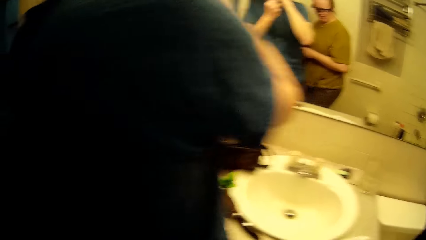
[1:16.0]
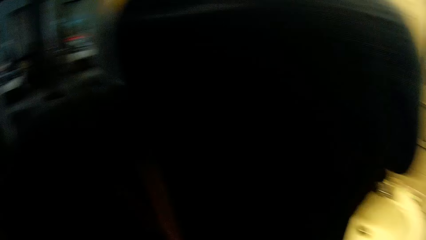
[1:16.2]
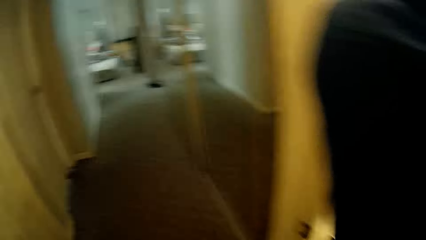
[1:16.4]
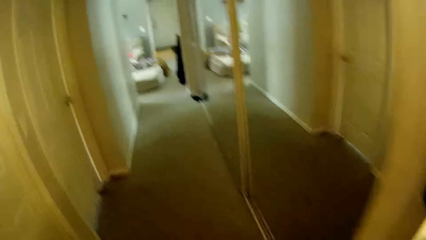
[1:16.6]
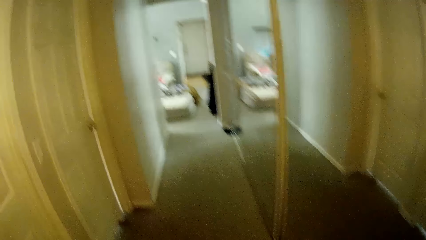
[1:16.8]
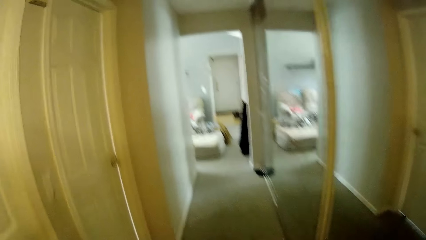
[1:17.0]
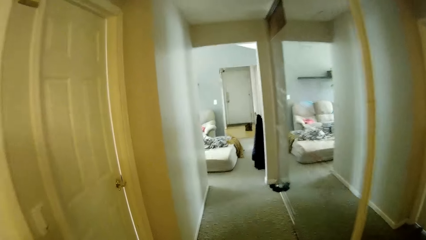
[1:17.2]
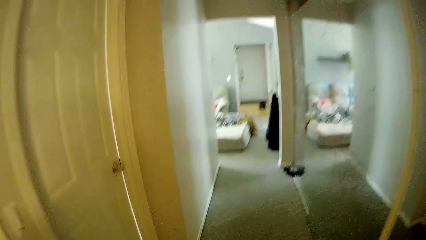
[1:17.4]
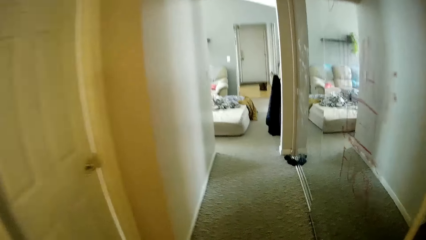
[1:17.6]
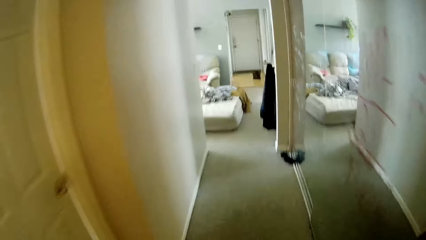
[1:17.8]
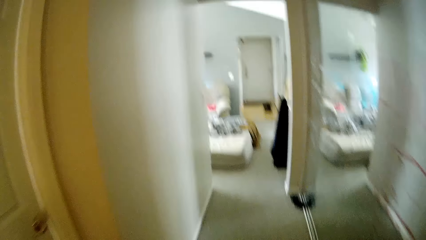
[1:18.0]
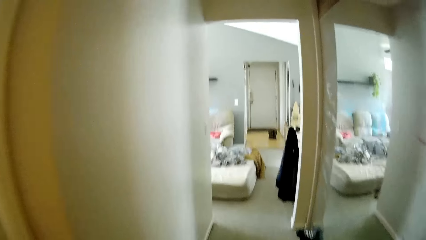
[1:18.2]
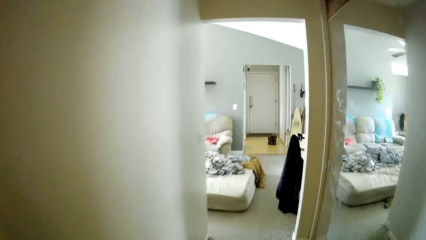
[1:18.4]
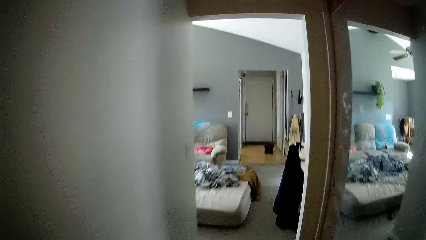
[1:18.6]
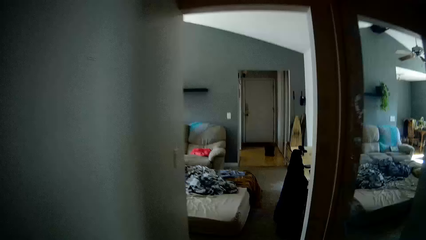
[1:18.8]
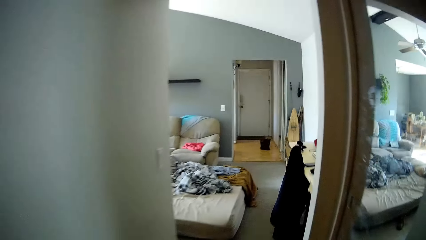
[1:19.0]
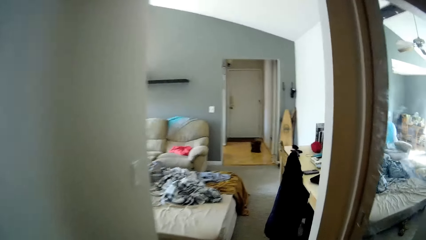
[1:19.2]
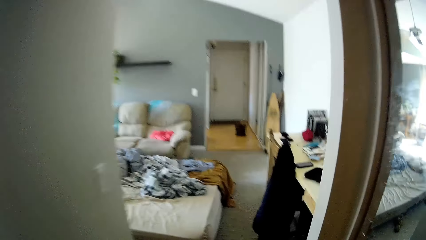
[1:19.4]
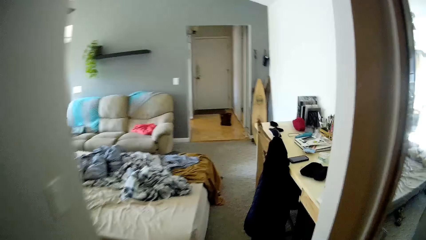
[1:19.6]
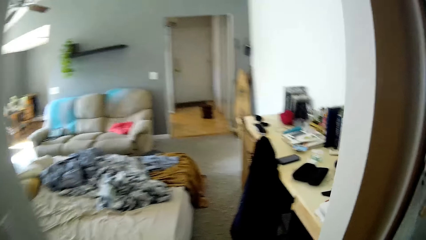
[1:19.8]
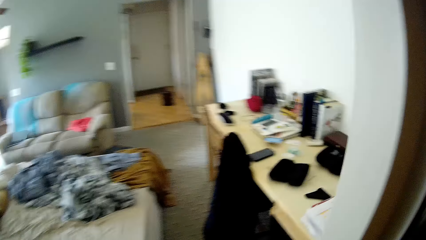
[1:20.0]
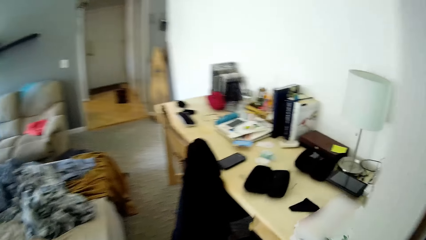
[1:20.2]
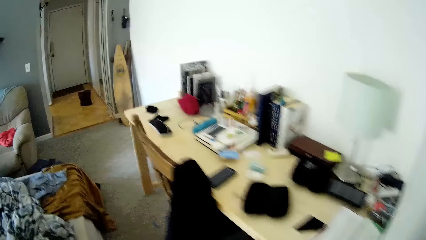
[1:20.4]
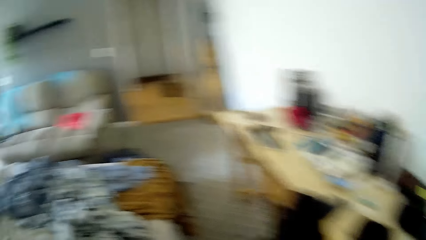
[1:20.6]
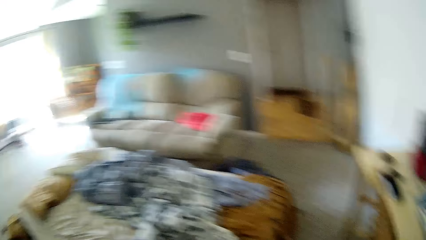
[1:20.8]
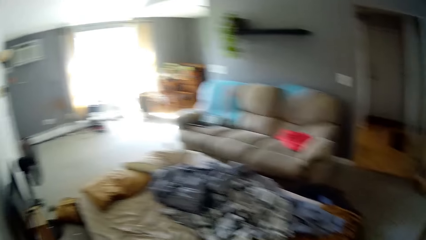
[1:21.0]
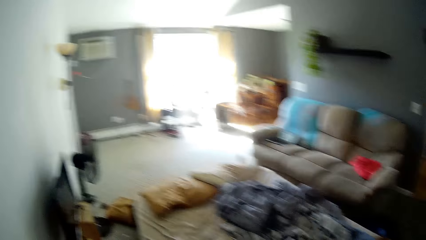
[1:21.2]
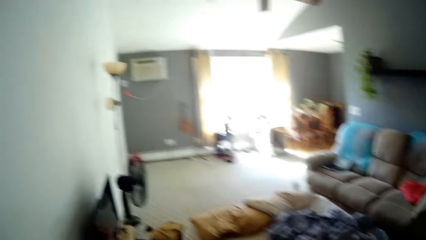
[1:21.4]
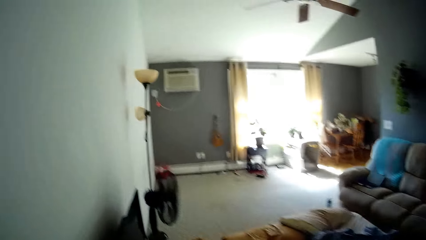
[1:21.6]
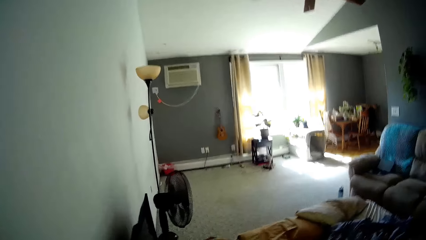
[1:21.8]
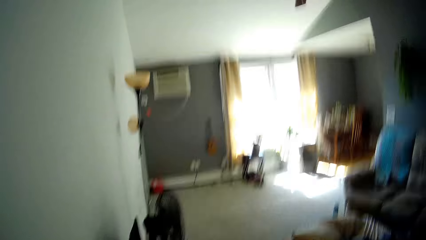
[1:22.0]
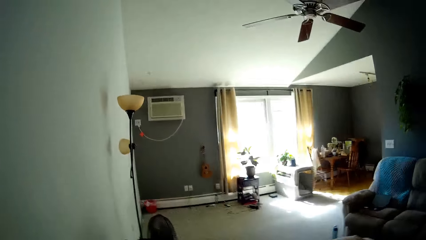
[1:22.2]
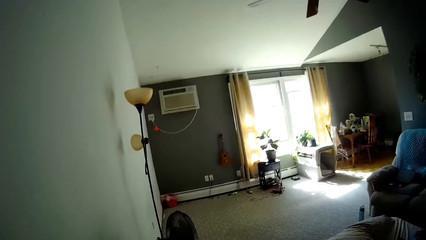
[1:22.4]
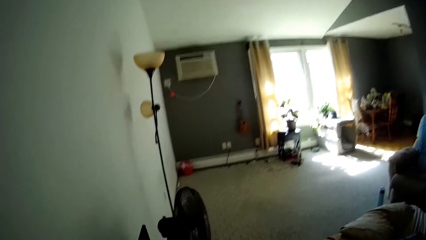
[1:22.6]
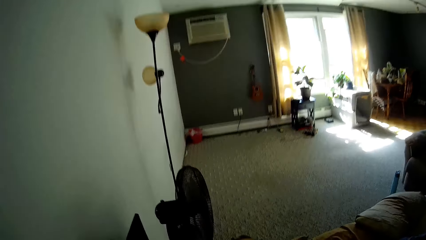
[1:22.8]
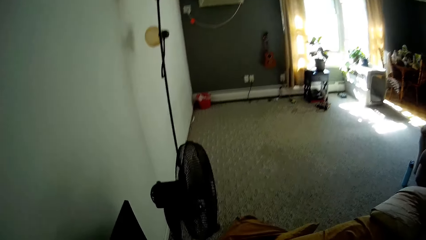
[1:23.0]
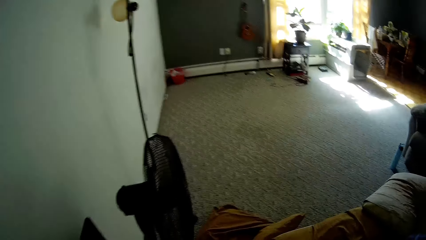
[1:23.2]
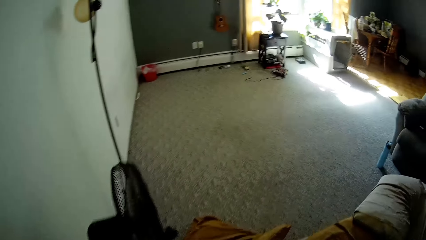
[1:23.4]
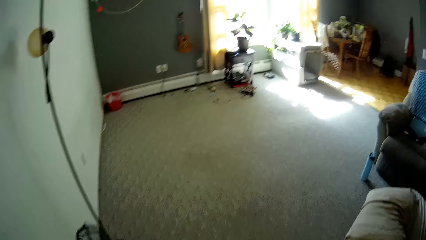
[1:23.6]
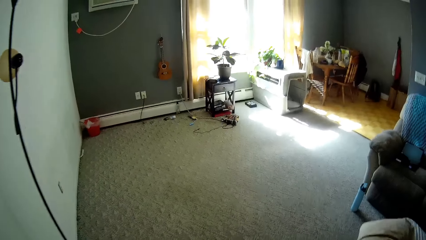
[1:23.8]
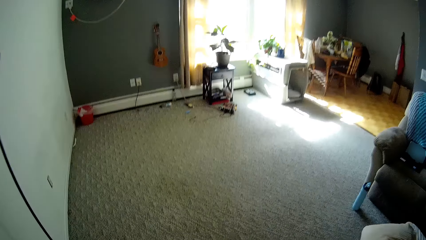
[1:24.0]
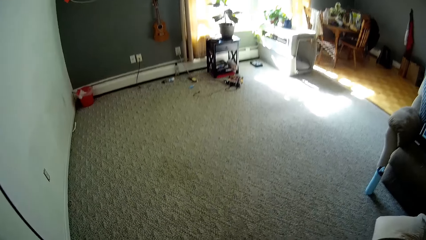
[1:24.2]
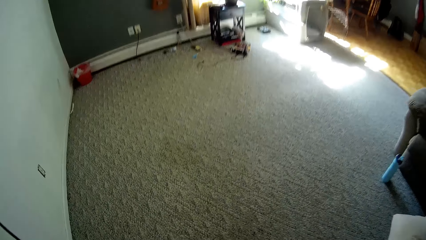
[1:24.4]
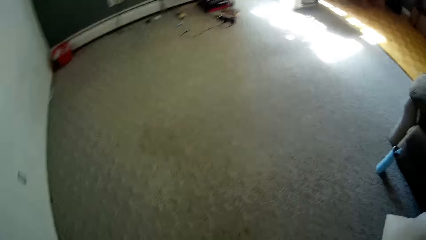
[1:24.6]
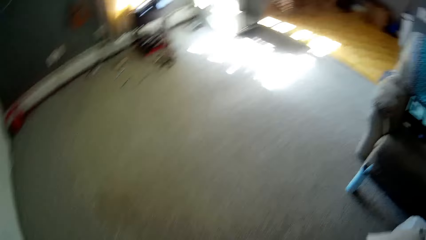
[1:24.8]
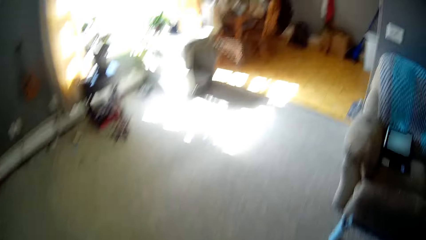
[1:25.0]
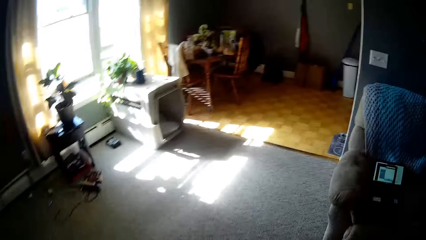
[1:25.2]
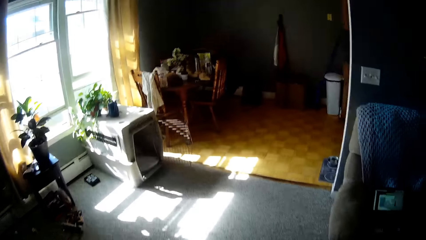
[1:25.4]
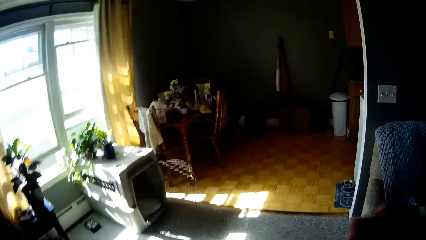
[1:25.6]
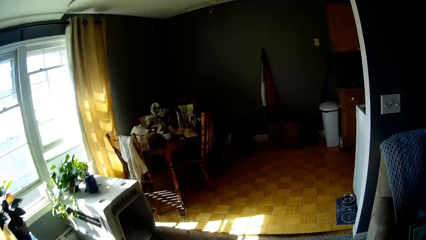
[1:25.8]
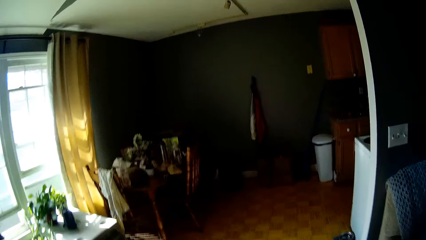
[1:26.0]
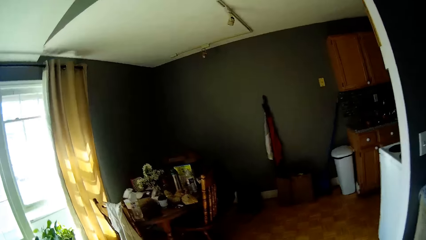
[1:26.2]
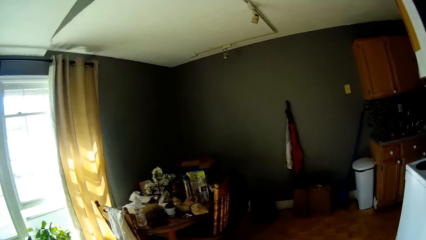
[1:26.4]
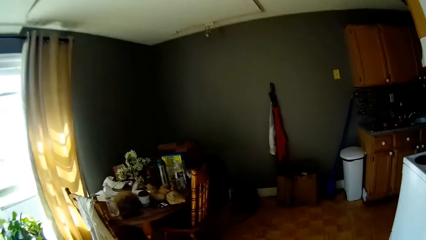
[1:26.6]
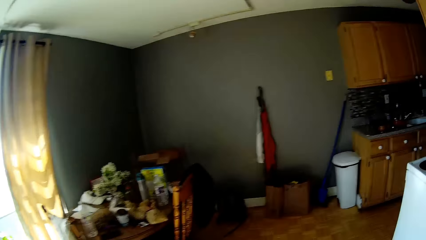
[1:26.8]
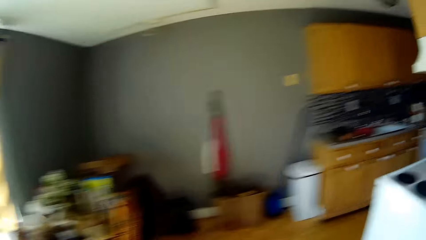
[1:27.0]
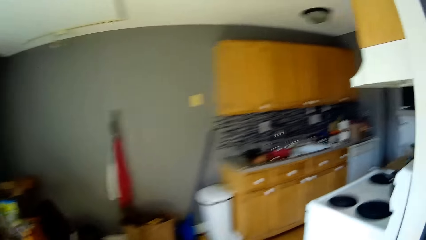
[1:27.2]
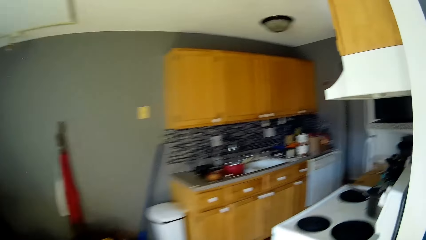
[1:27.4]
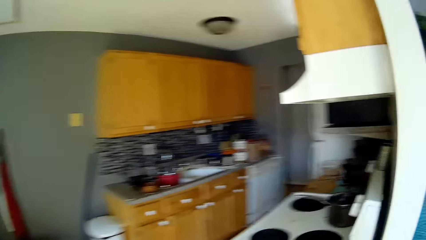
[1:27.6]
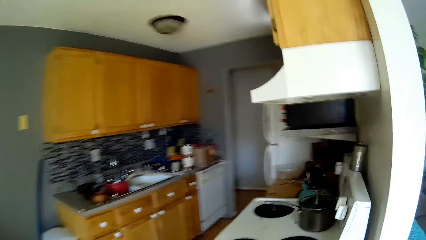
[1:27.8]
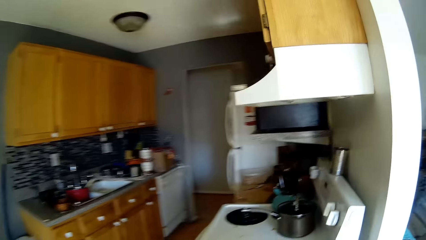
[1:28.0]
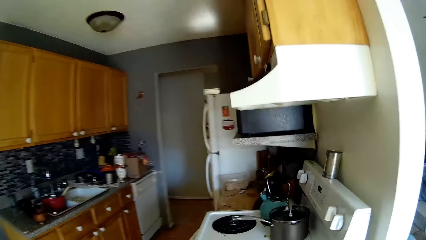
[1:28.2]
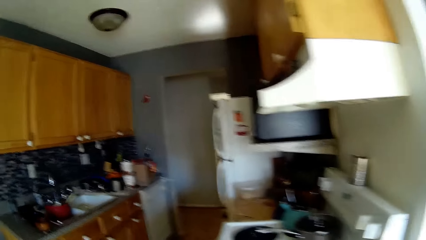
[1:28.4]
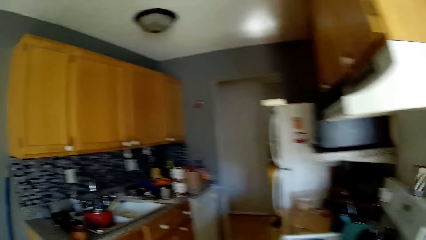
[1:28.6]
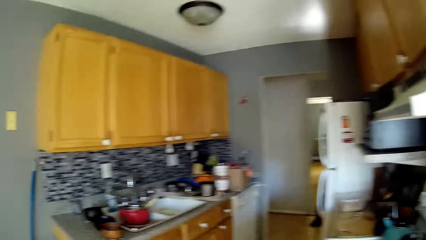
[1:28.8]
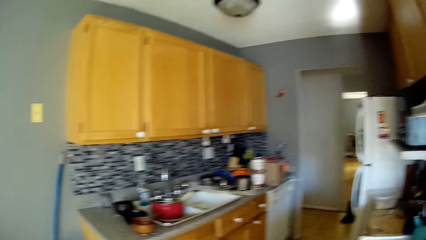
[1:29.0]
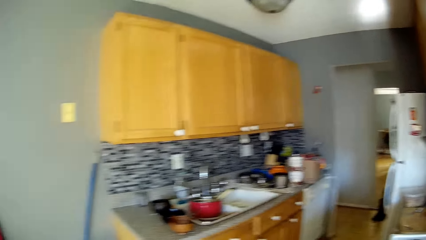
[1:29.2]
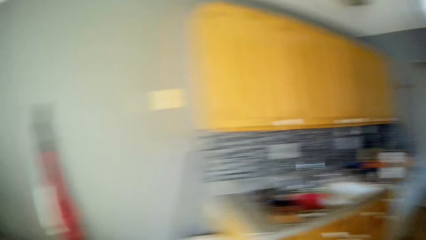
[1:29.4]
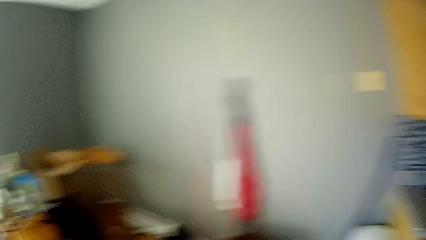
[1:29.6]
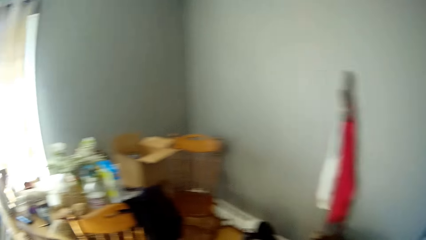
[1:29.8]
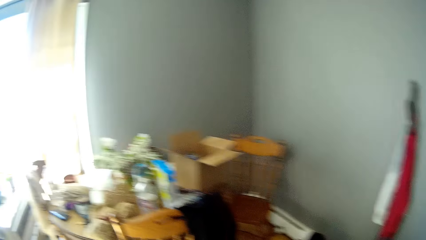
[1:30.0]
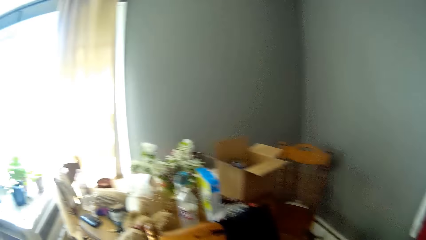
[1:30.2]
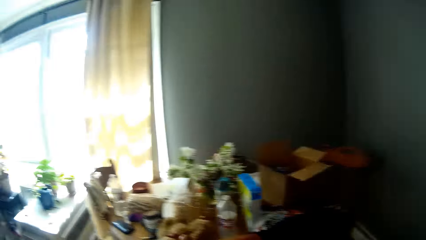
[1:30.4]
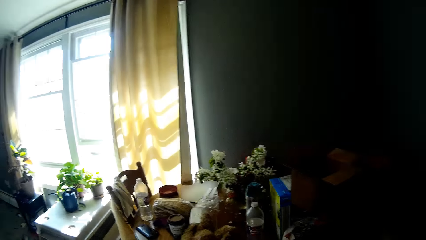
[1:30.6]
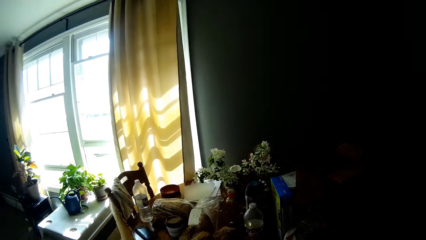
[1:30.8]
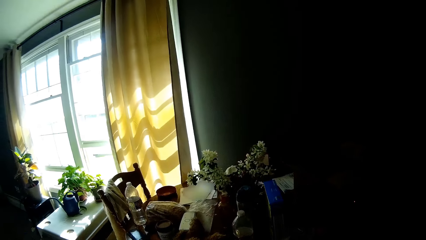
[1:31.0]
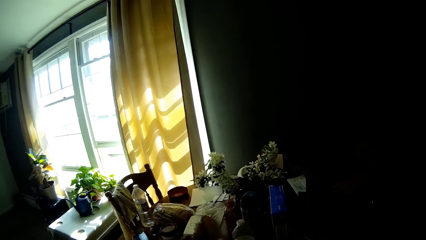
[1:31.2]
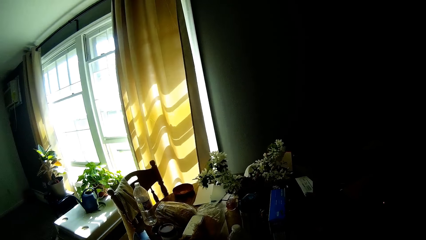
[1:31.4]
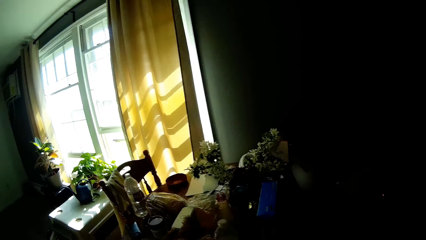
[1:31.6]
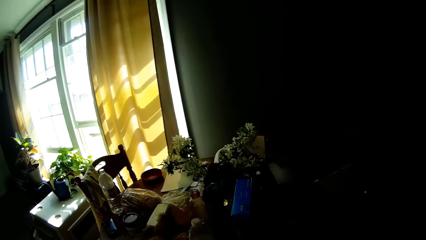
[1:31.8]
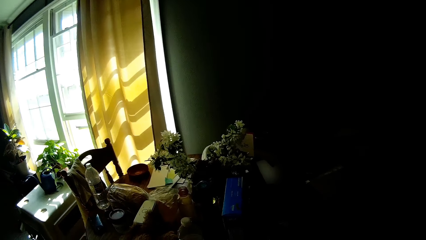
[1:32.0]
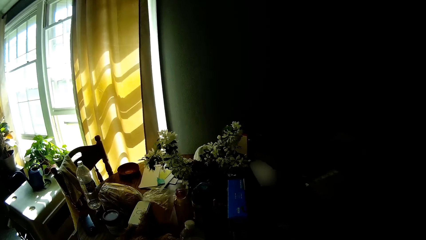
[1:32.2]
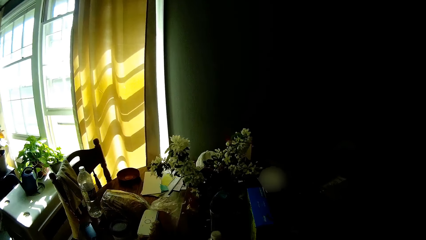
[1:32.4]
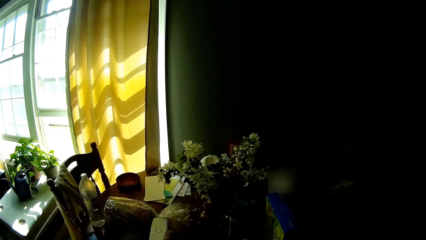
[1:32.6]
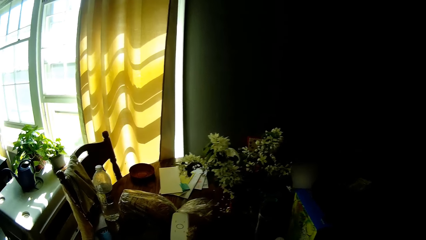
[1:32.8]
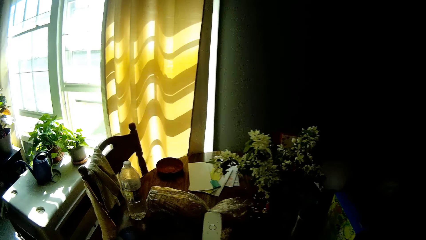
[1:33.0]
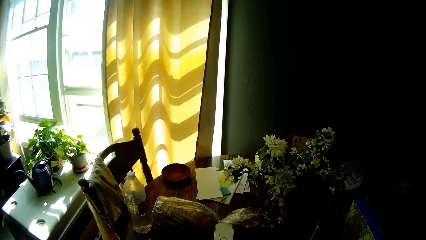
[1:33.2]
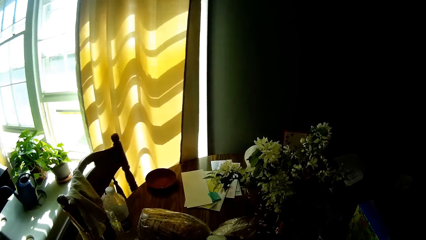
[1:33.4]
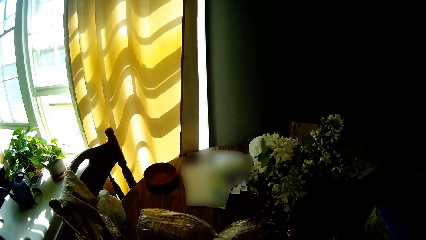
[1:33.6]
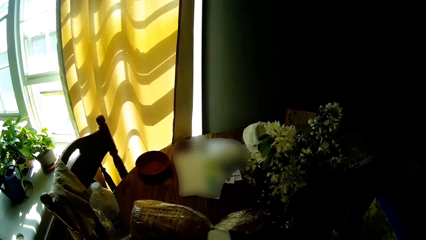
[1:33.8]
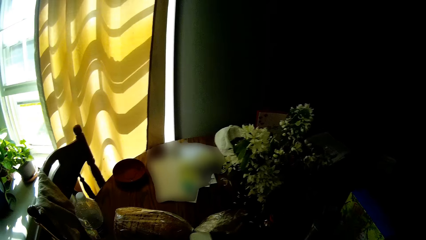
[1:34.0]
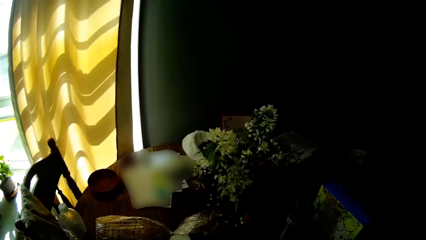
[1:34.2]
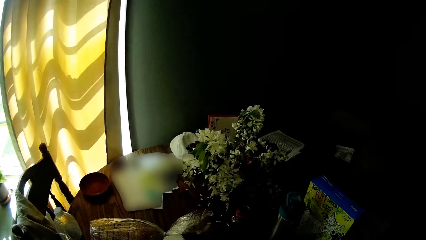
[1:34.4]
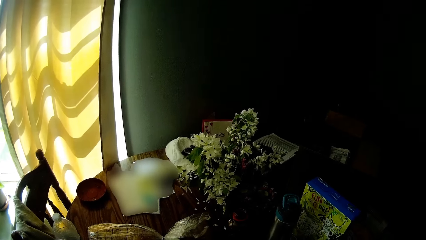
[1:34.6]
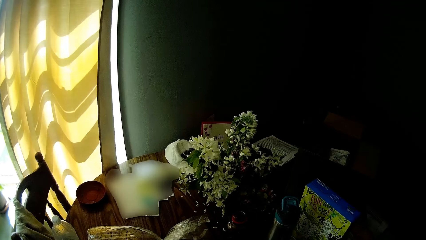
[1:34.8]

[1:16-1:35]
The camera wearer walks towards the dining area. They move into the living room. They stare at the topmost part of the table.
